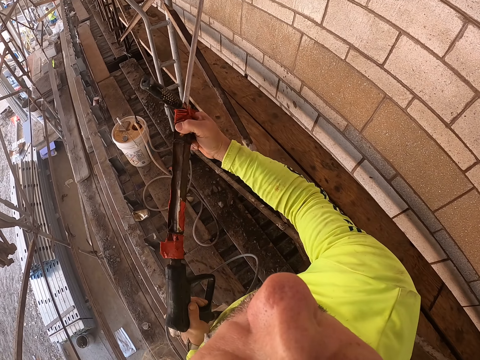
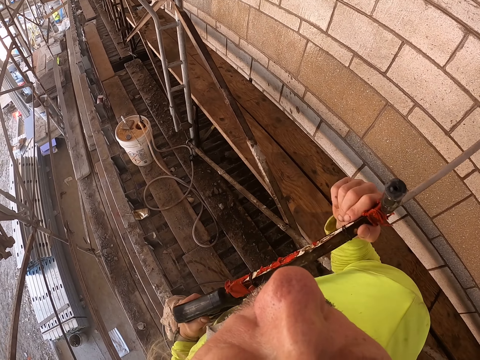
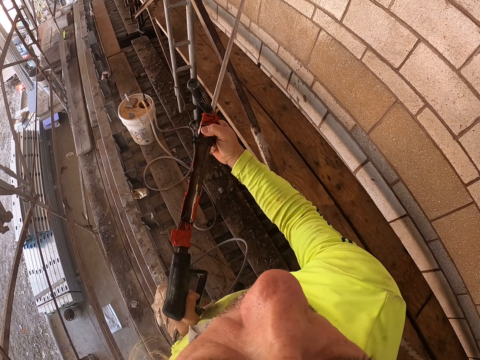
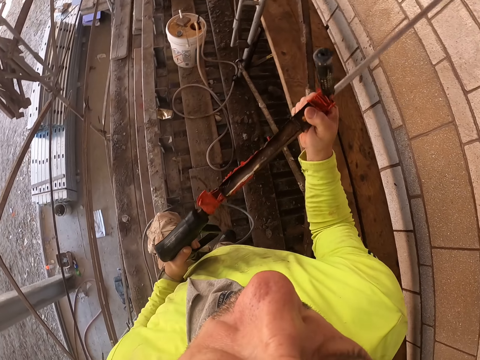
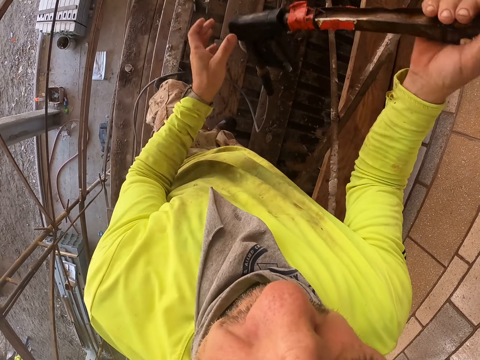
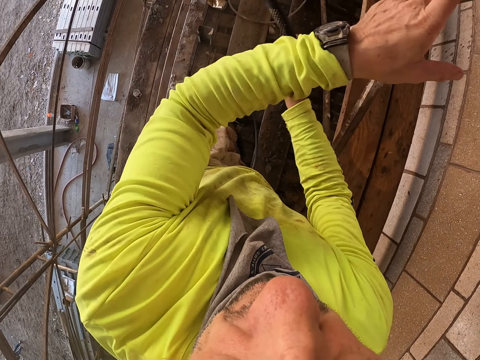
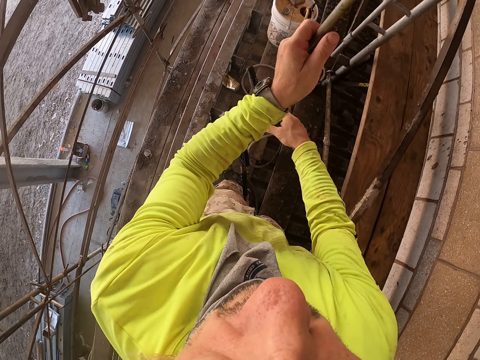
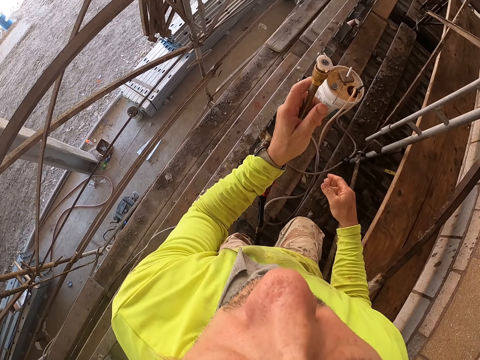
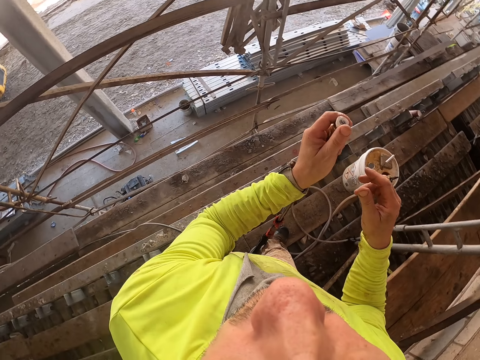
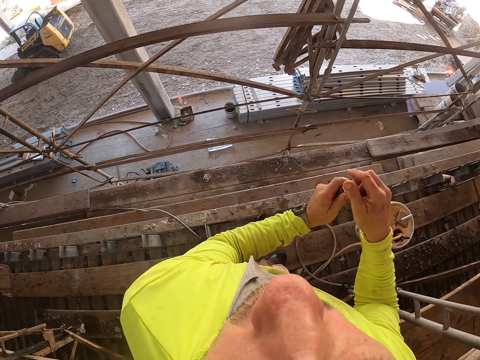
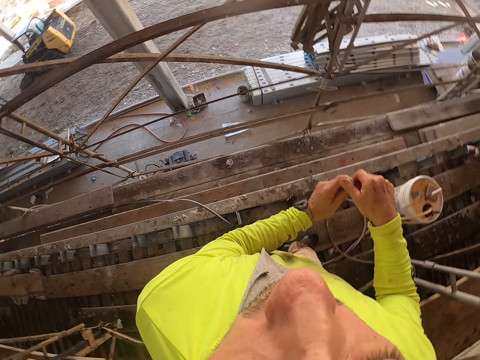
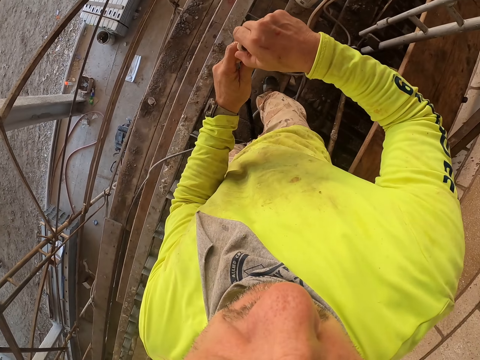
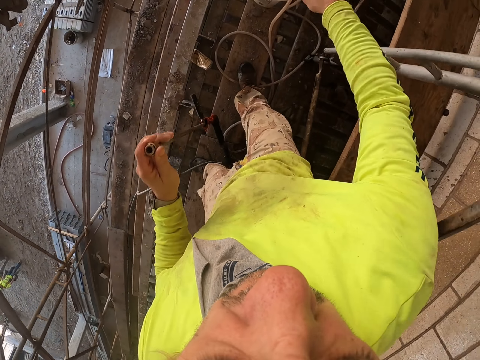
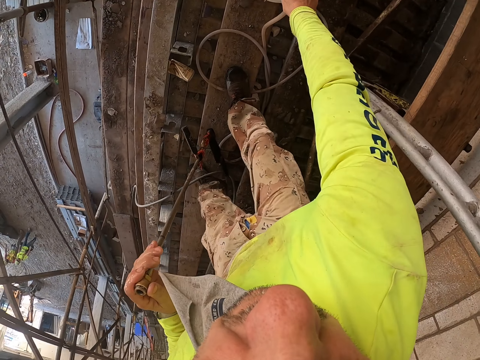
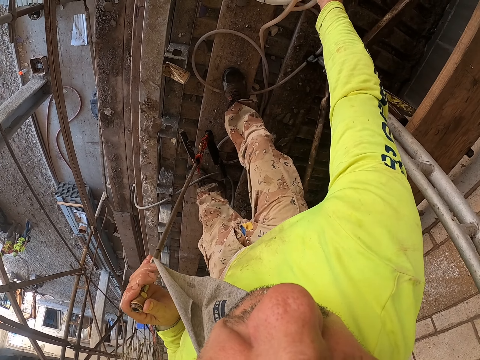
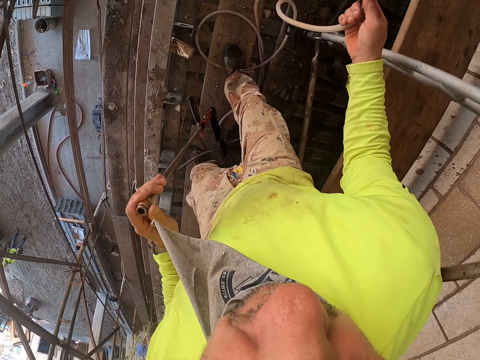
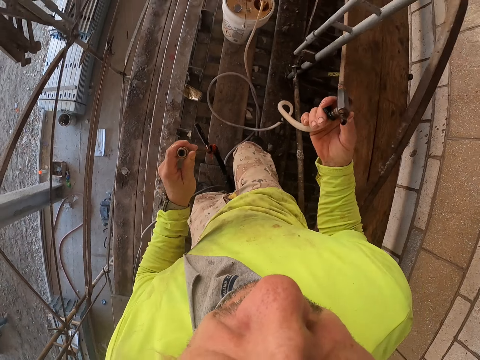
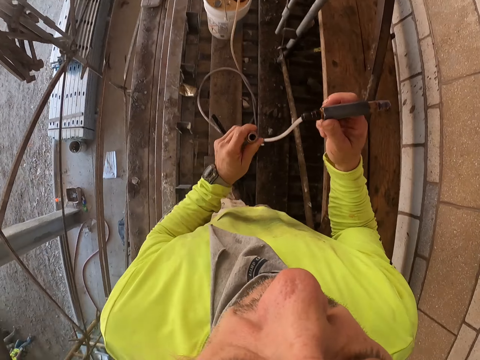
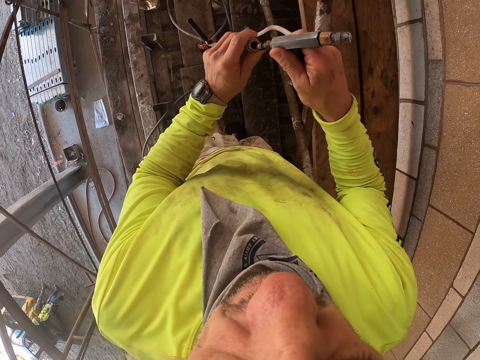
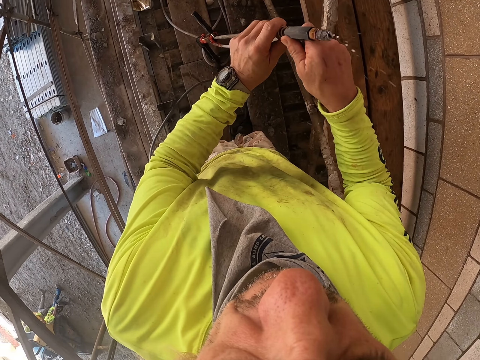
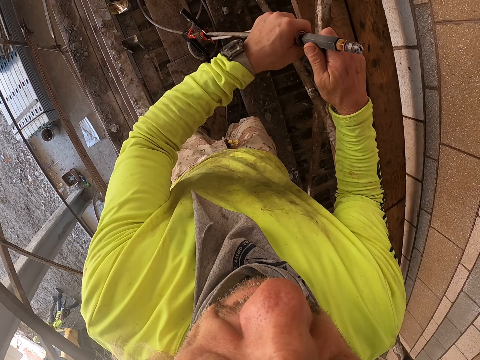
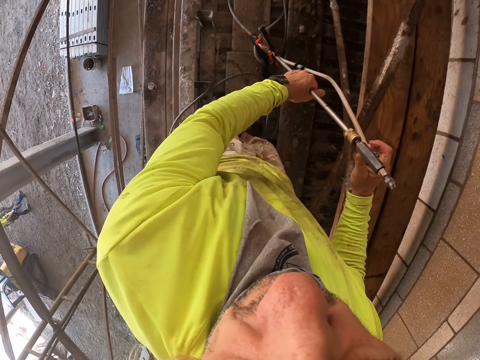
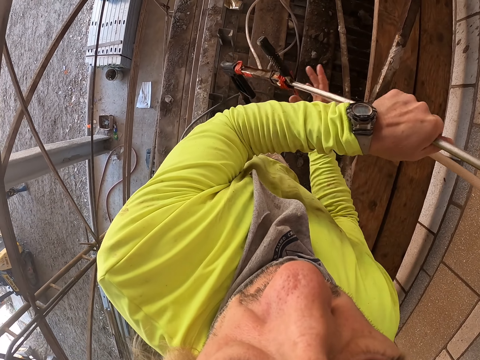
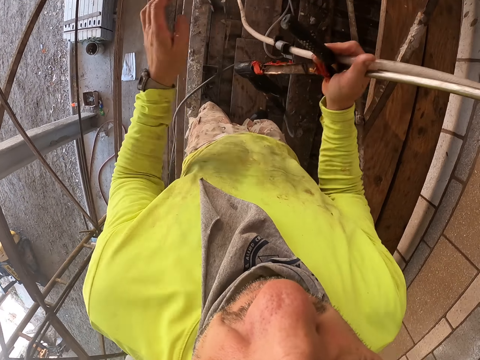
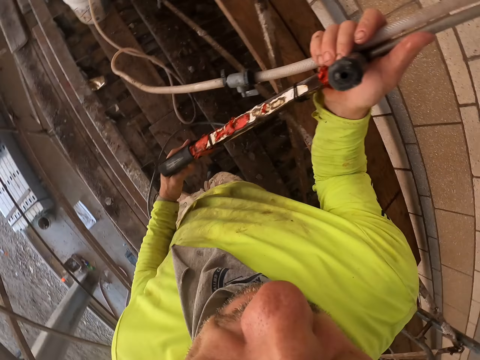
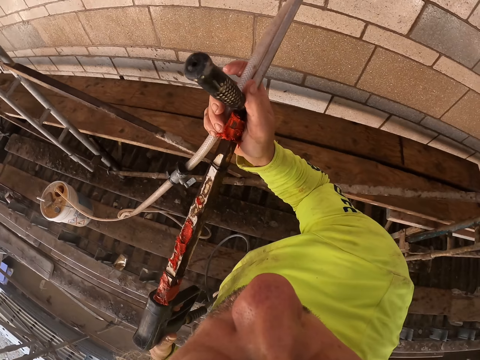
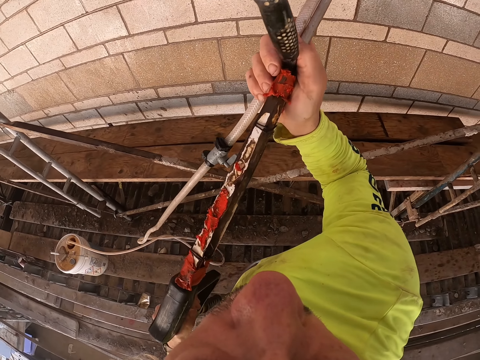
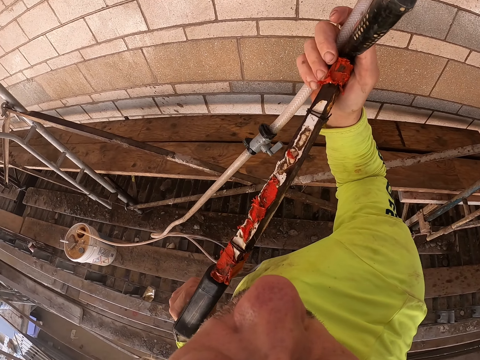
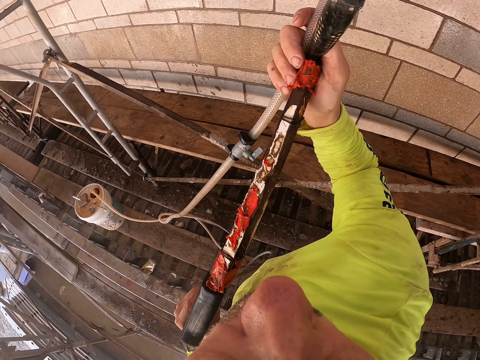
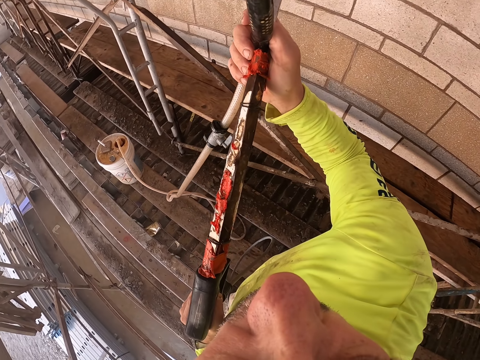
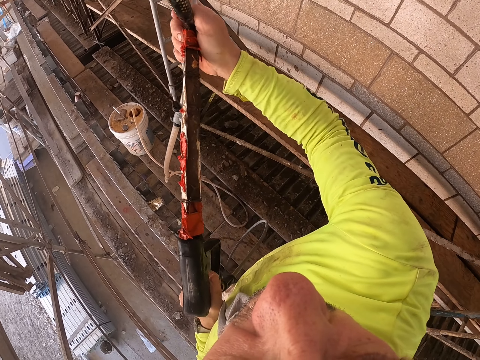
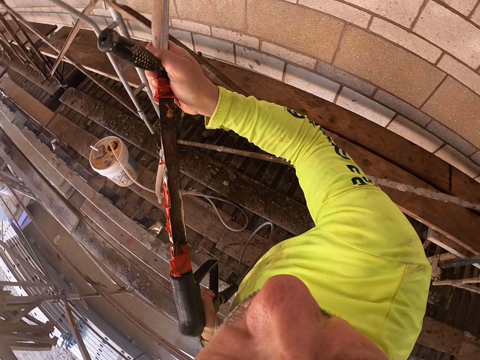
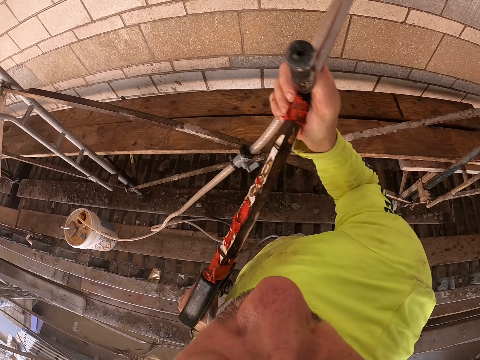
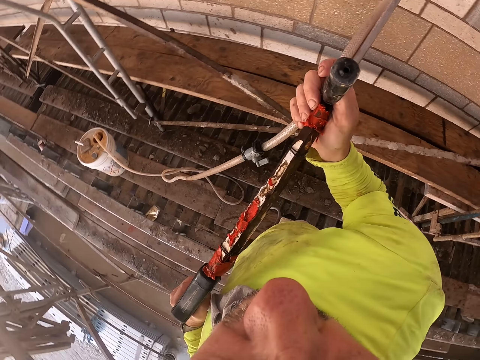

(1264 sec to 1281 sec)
The camera wearer lowers the stirrup spray. They remove the nozzle body from the stirrup spray. They put the nozzle spray on the bucket lid. They take the pipe nozzle from the bucket lid. They fix the nozzle pipe on the stirrup spray. They lift the pump up. They spray across the wall. They wash the wall.

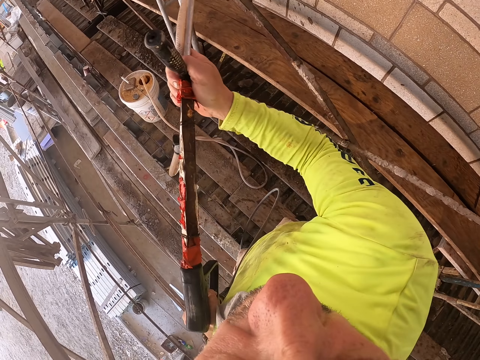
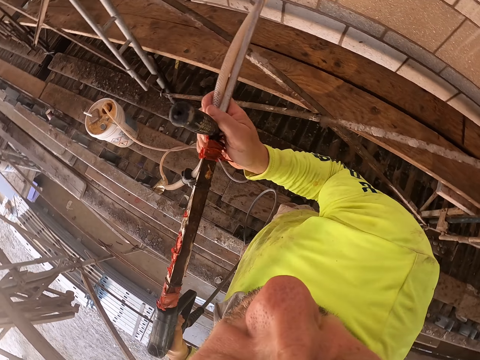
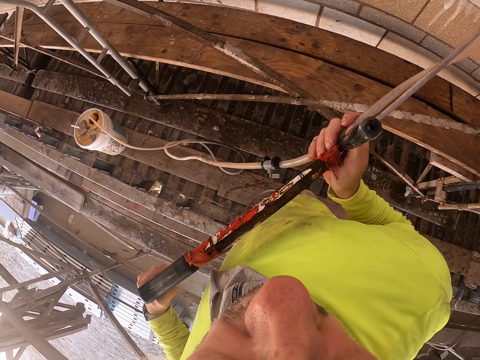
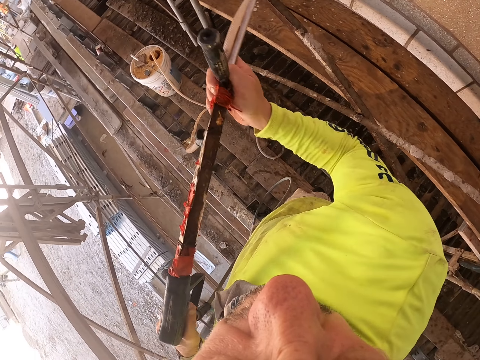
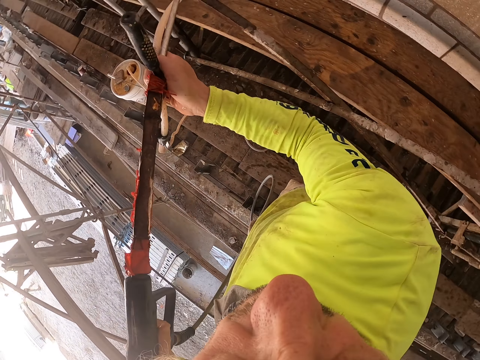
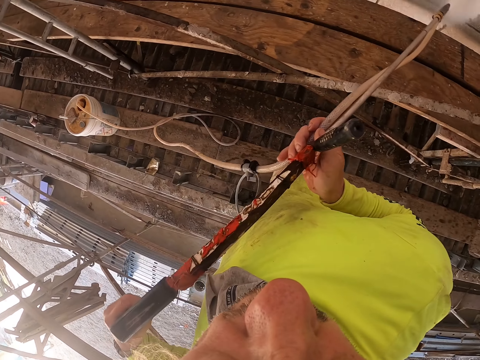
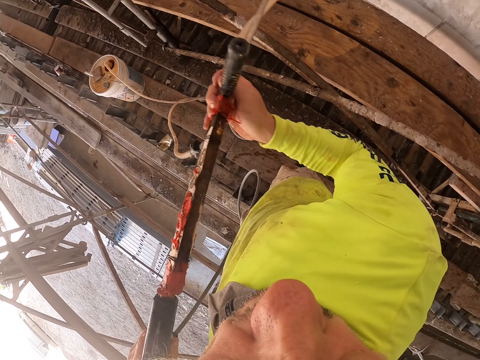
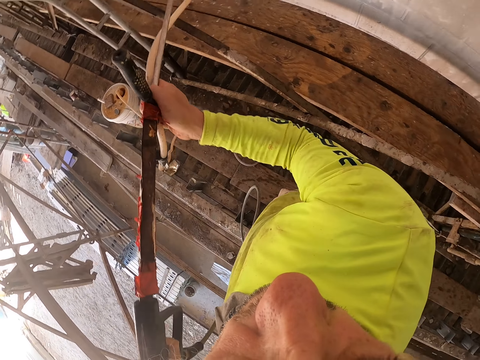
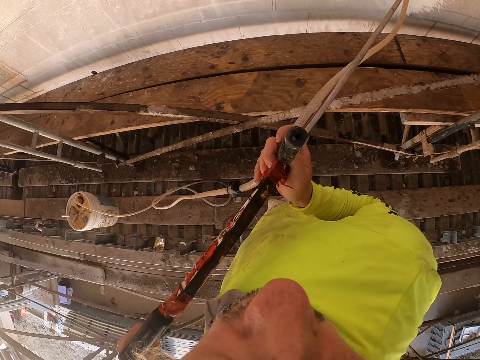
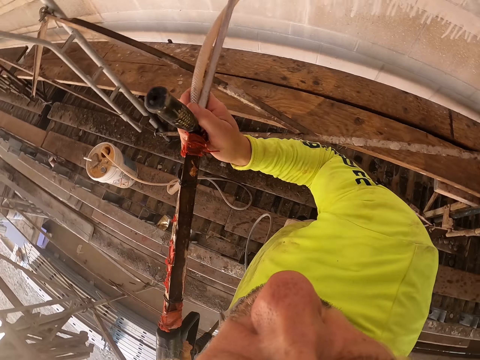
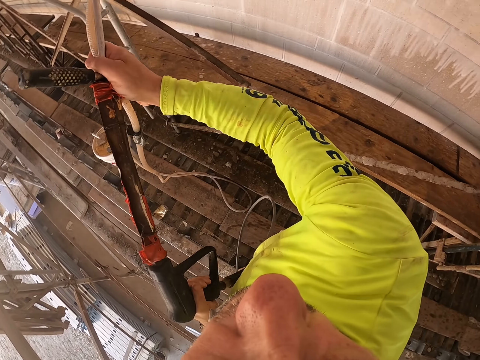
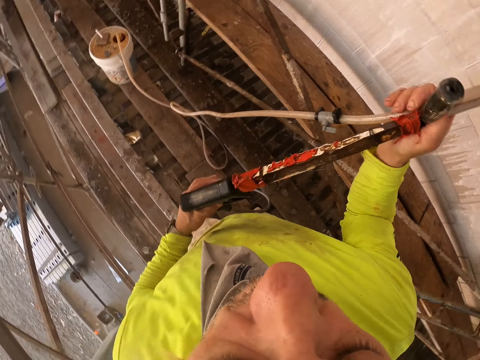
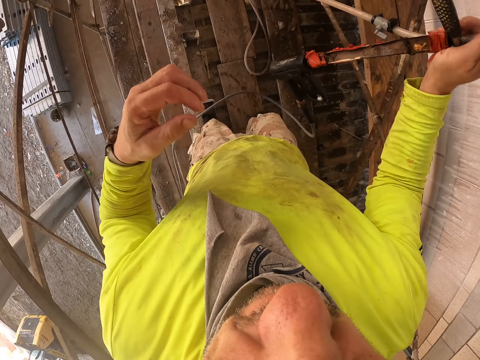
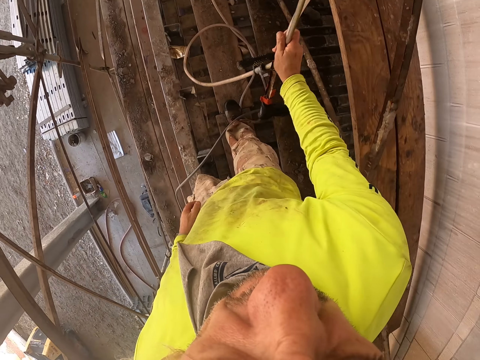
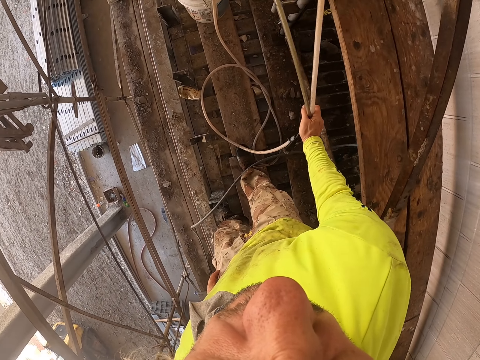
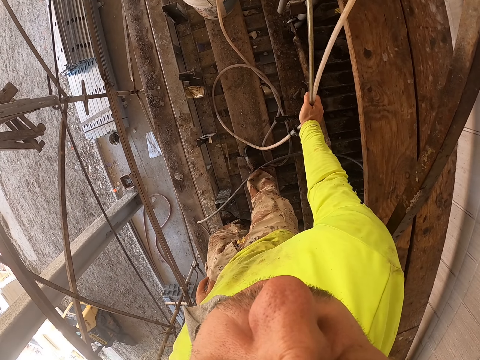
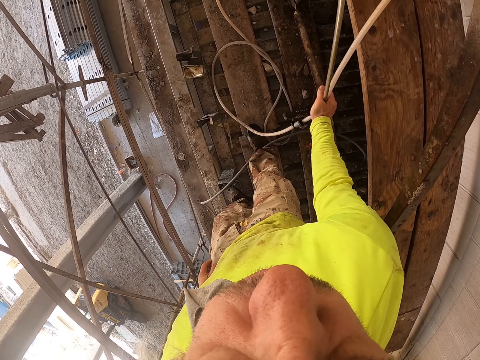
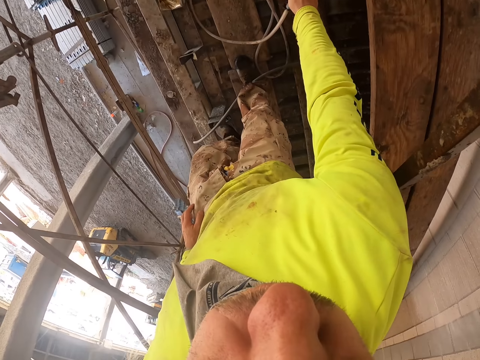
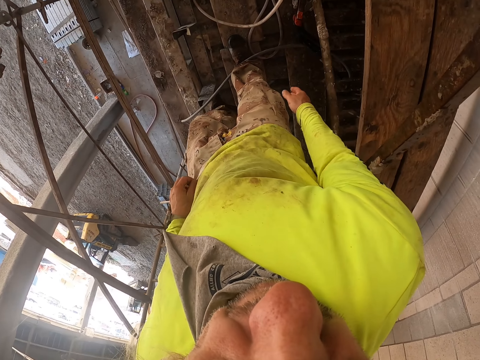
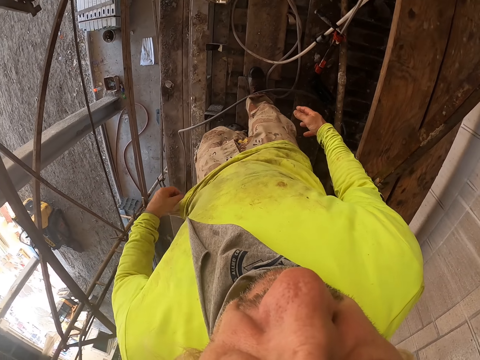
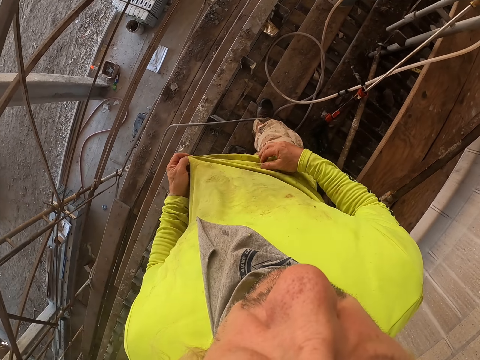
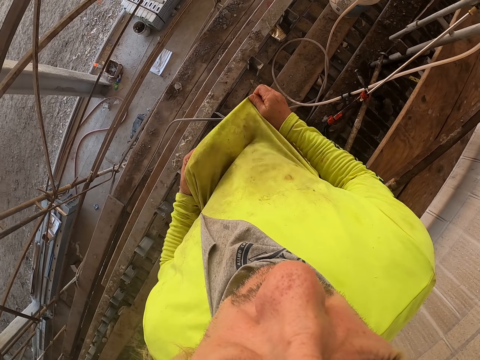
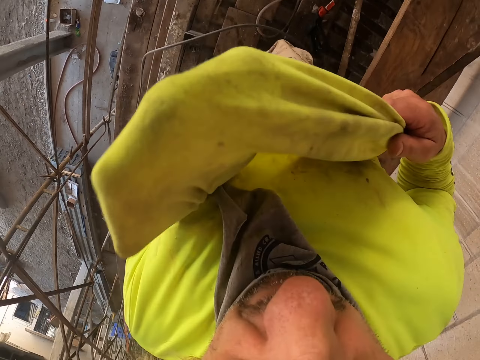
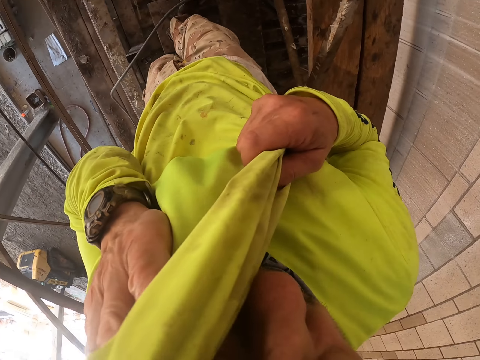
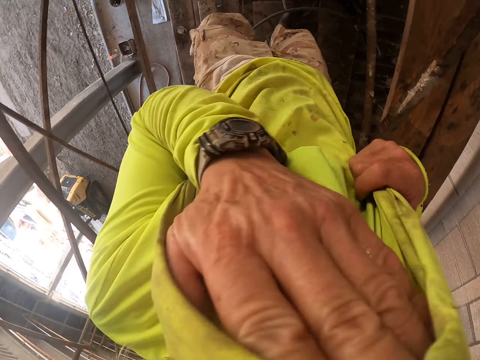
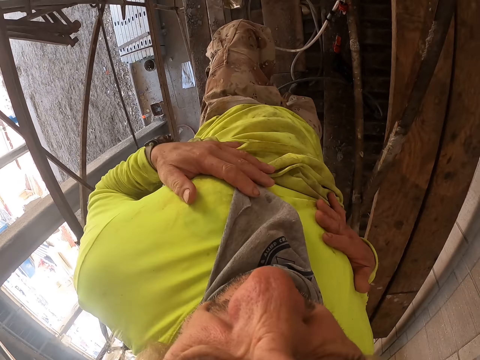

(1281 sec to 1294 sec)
The camera wearer leans the stirrup spray on the scaffold. He holds his sweatshirt. He lifts his sweatshirt. He wipes his face with the sweatshirt.
